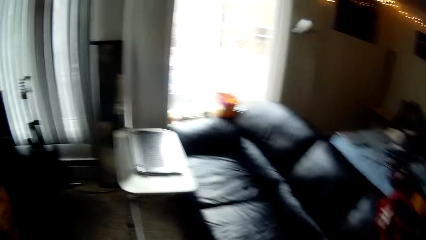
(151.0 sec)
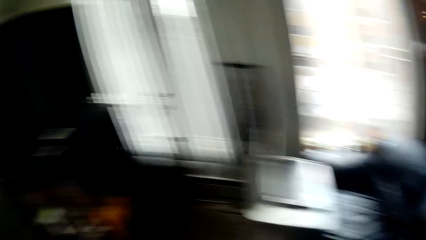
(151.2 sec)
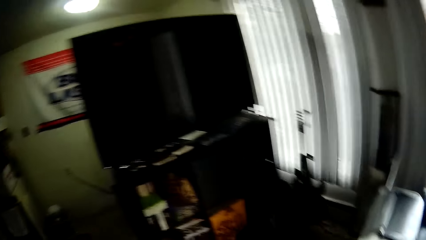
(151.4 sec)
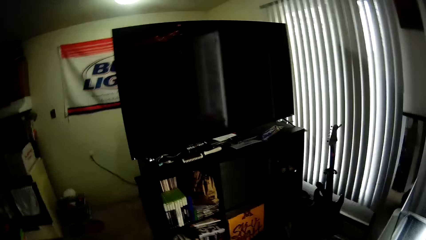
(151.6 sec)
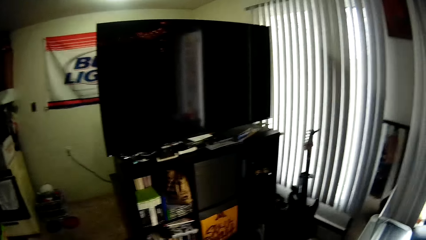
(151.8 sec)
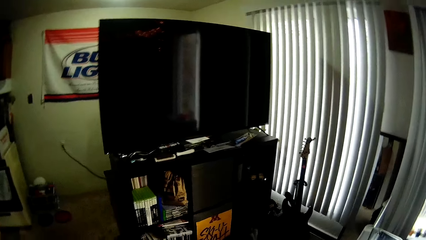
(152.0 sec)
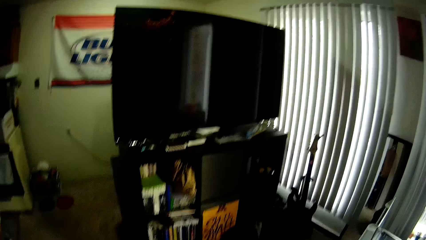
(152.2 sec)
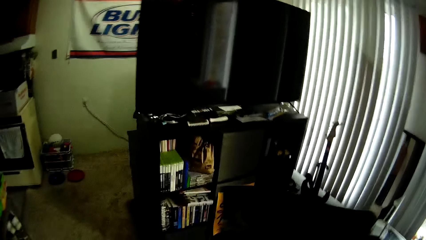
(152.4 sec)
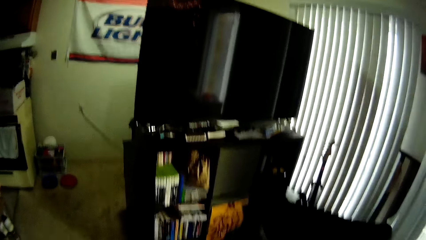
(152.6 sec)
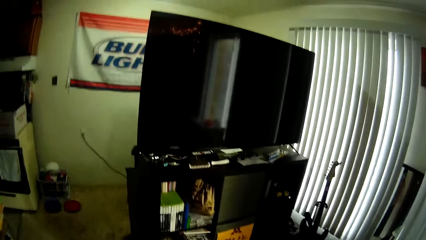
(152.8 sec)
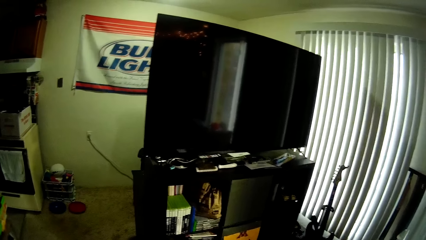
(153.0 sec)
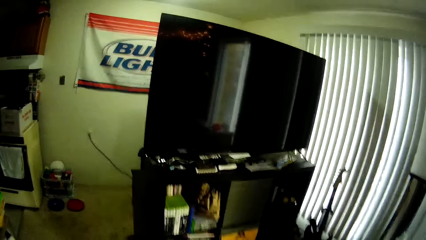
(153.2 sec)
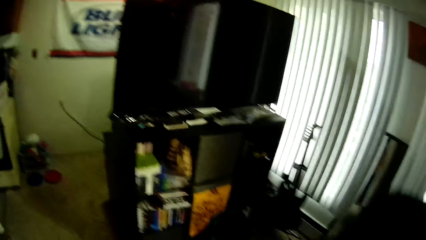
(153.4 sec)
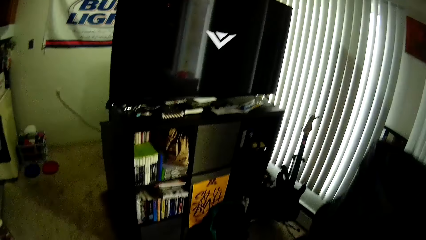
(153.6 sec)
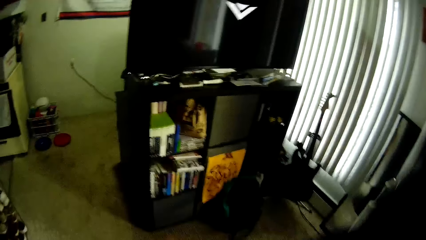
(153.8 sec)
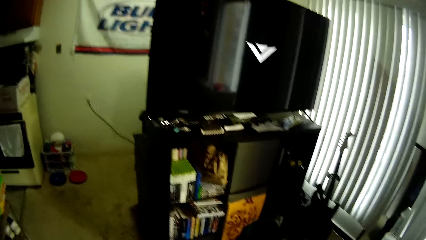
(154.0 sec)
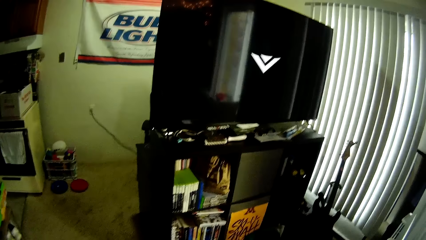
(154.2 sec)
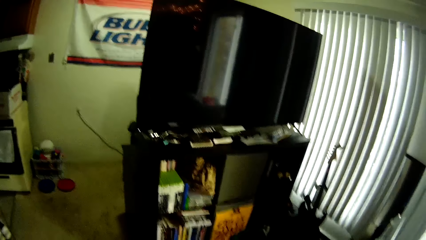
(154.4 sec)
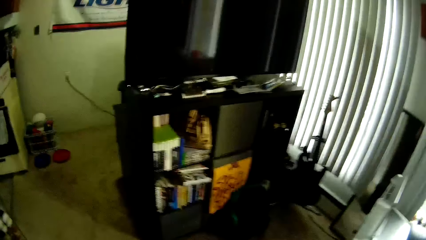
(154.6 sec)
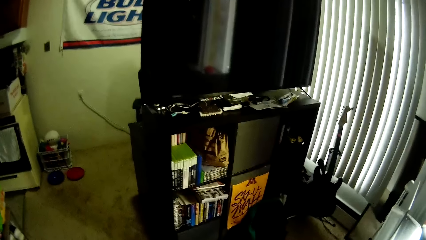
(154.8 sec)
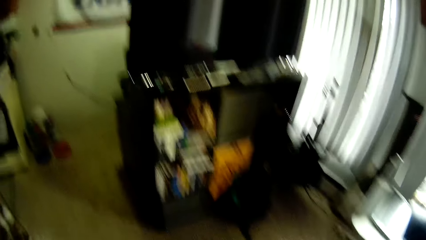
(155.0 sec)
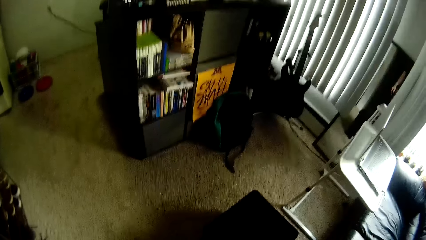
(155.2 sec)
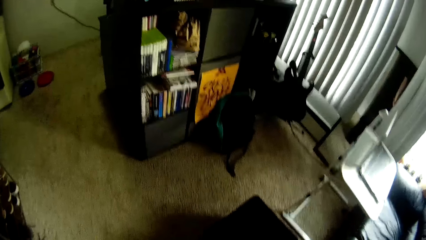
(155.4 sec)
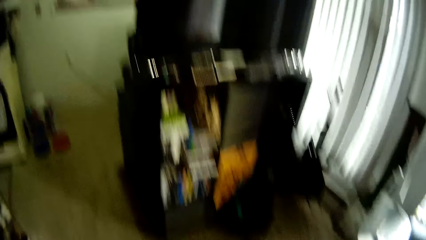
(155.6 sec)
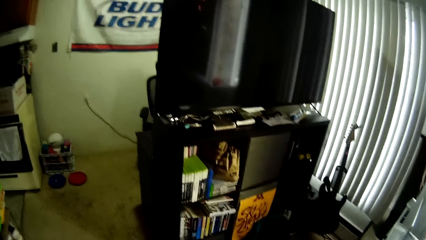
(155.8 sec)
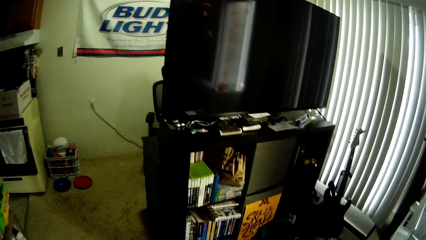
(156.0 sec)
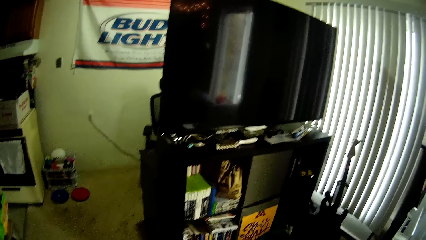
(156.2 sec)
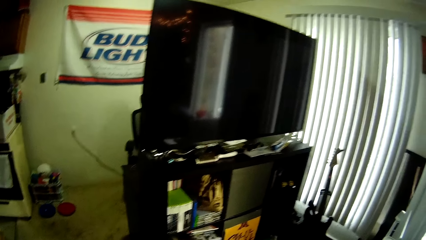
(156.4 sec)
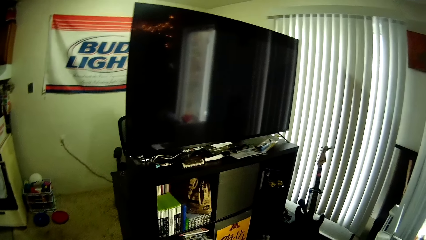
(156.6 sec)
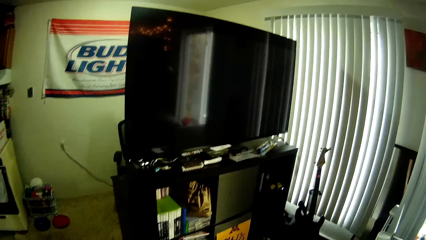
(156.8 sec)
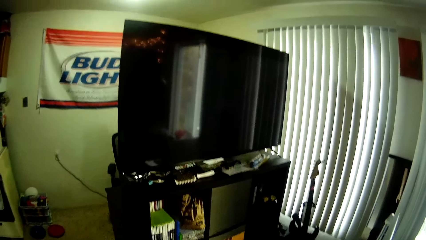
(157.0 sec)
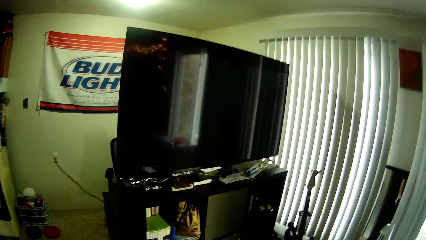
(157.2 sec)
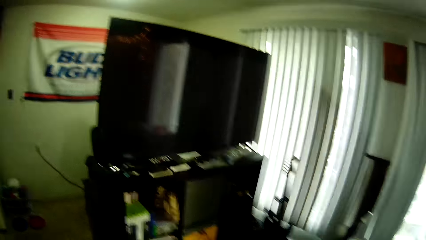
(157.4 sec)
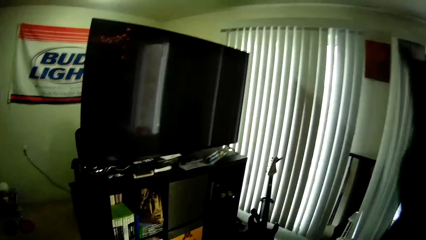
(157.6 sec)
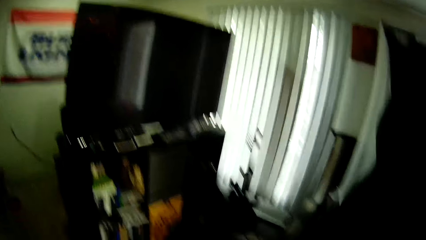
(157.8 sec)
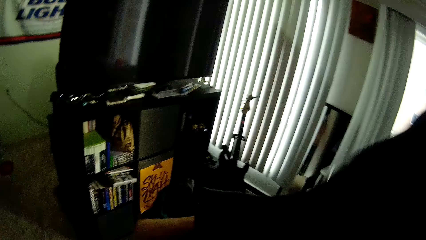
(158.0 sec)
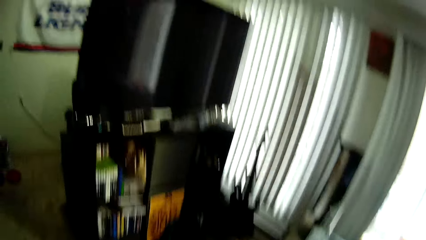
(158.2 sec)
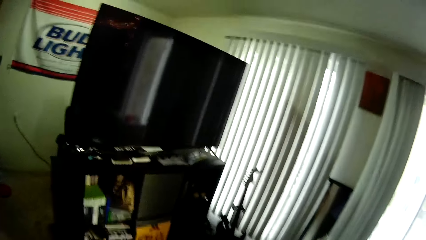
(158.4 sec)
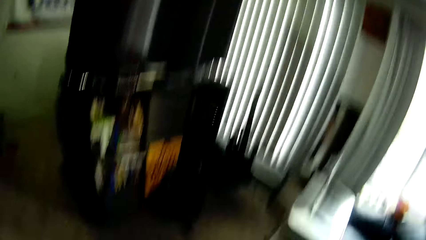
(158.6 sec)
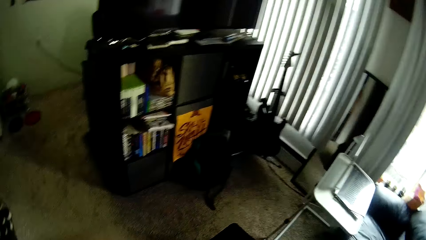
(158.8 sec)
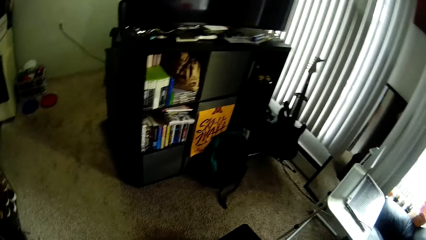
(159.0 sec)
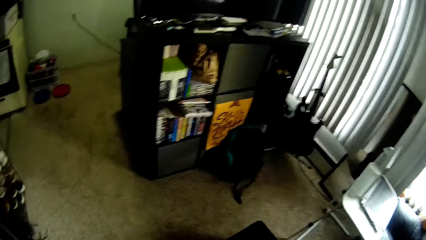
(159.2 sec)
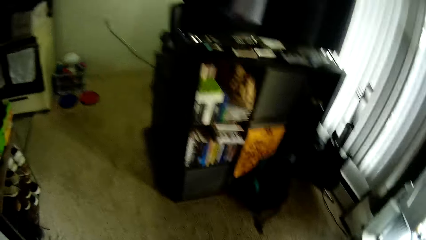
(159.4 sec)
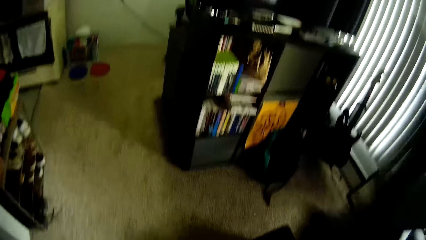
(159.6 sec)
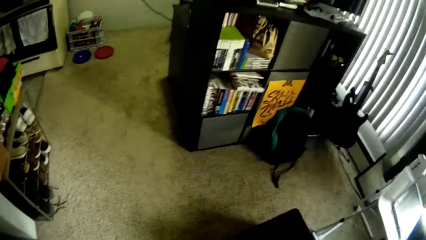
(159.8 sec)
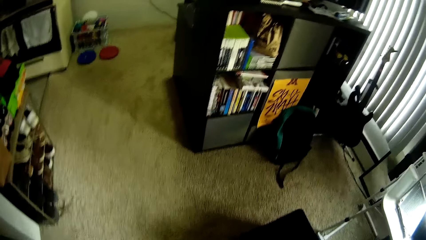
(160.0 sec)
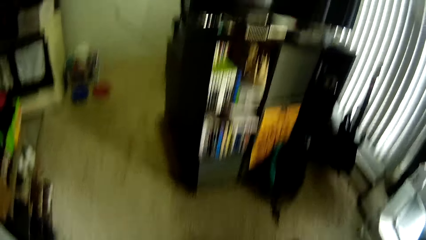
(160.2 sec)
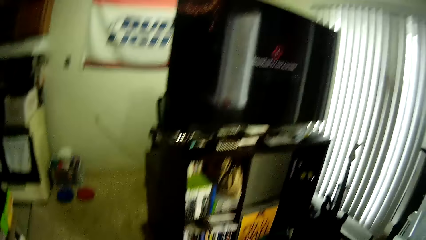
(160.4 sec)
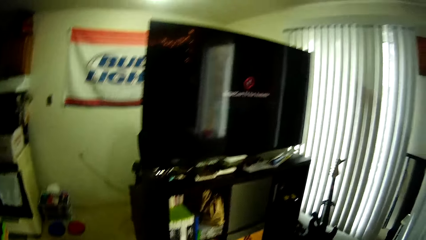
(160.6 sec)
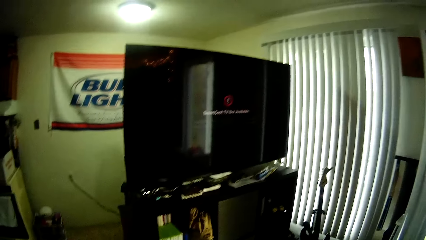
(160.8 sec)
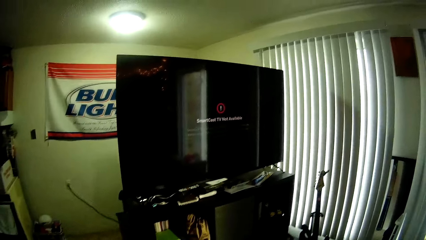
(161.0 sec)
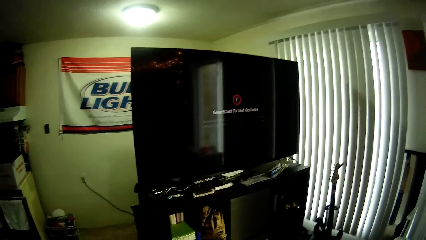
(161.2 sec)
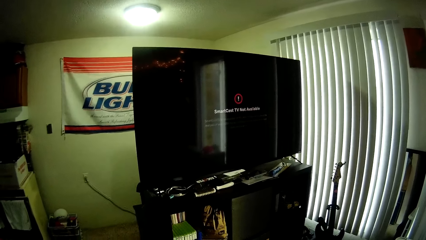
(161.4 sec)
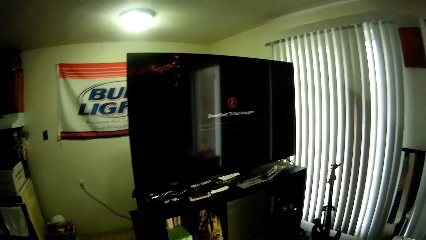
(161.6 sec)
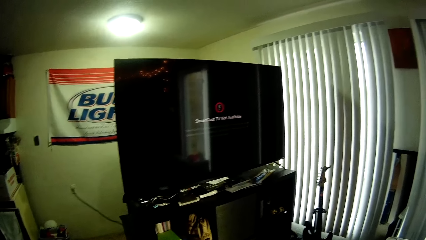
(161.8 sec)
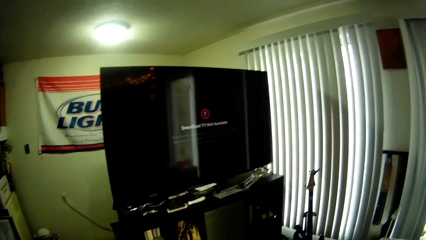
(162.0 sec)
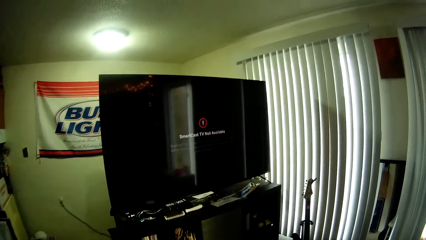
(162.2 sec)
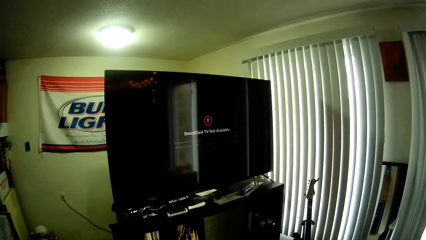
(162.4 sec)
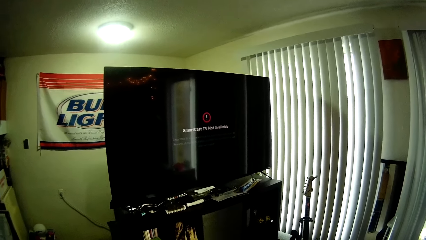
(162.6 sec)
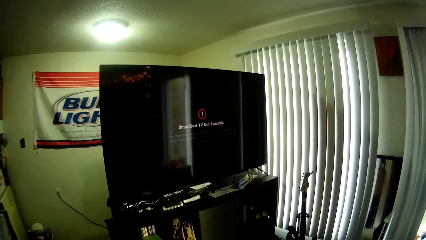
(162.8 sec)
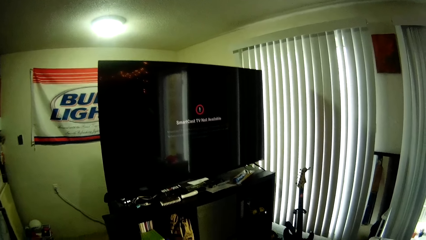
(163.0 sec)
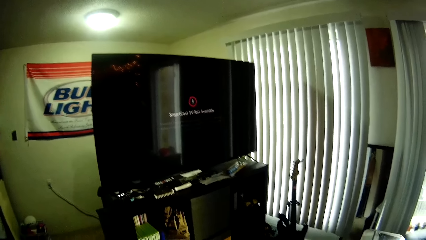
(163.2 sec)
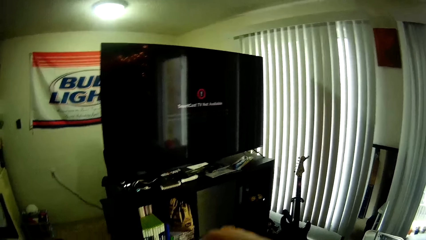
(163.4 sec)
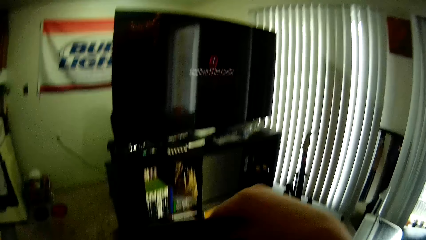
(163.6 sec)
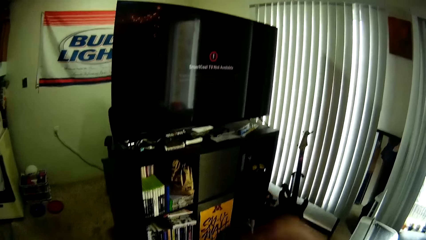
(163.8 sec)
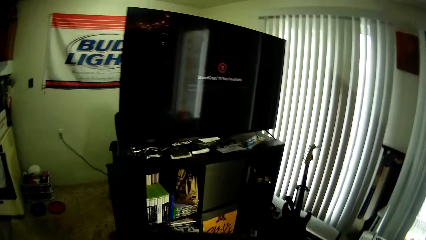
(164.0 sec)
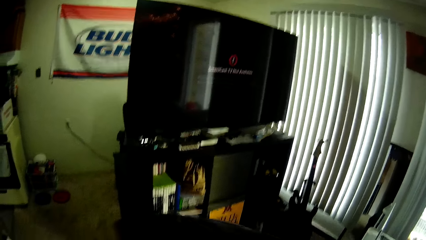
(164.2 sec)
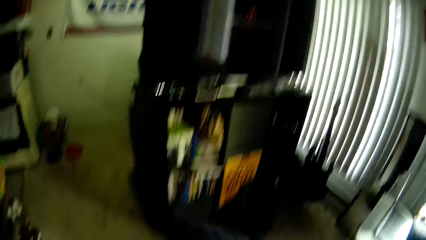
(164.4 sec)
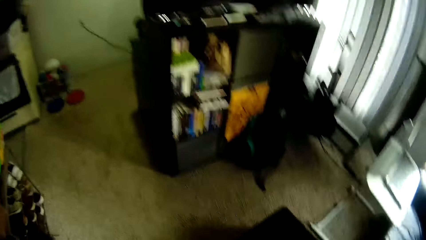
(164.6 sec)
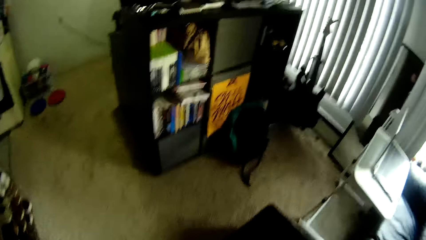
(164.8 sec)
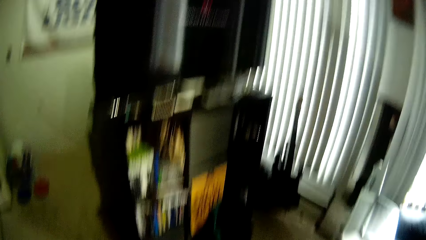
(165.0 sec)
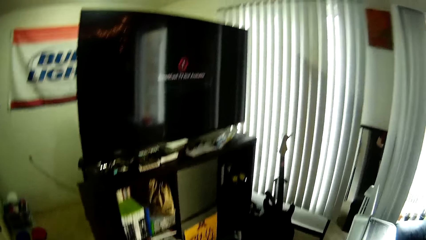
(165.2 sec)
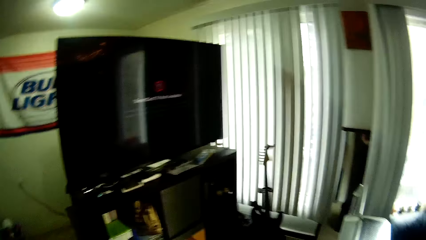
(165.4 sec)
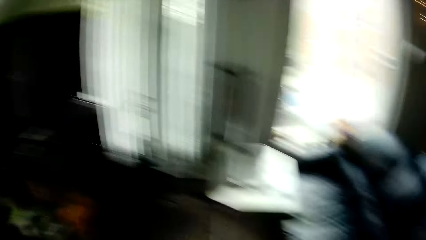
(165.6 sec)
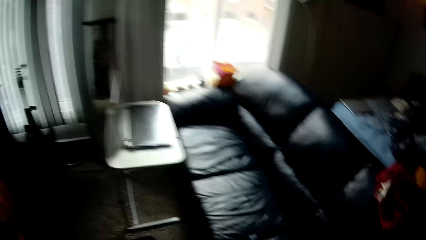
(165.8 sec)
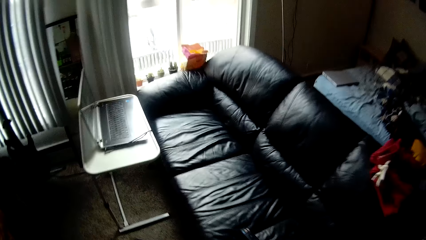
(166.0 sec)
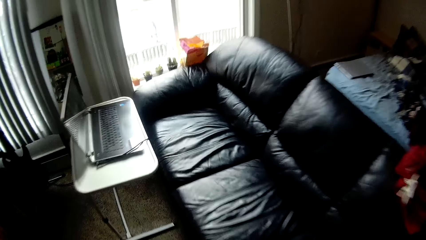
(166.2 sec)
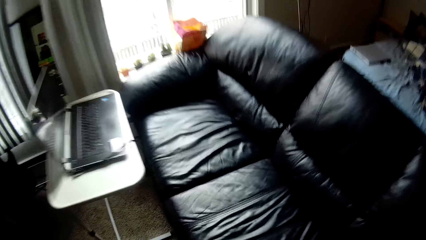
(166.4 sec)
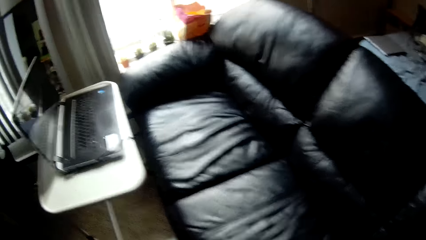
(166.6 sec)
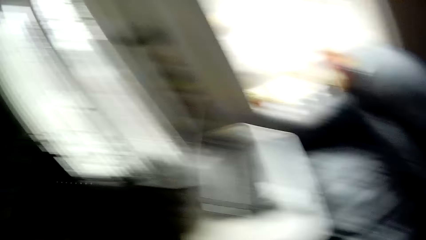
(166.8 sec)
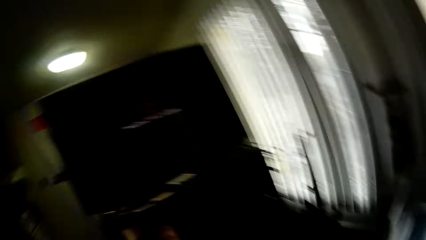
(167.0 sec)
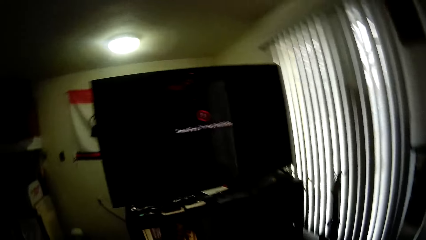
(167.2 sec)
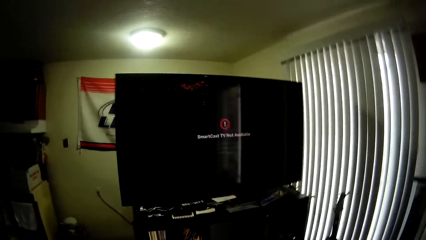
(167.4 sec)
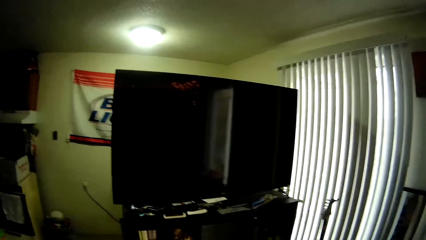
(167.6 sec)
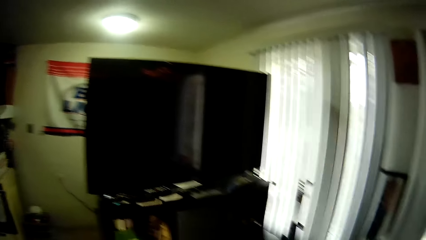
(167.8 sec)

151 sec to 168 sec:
The camera wearer folds a cloth.
